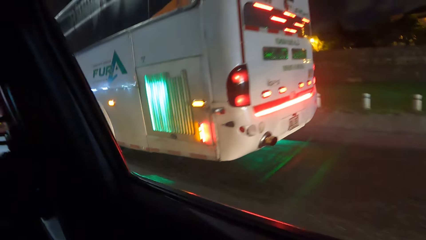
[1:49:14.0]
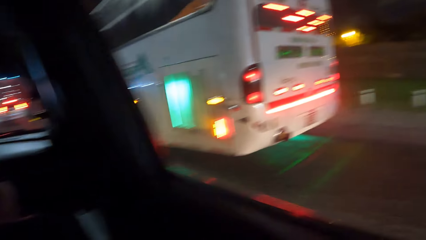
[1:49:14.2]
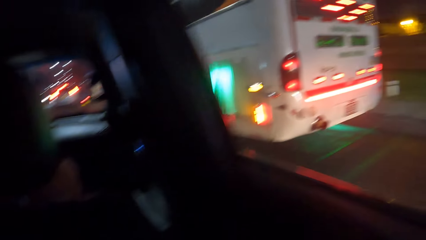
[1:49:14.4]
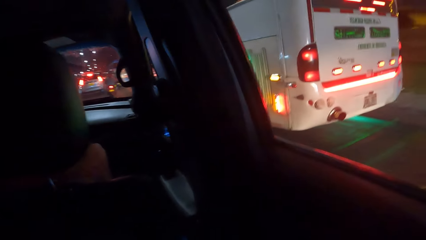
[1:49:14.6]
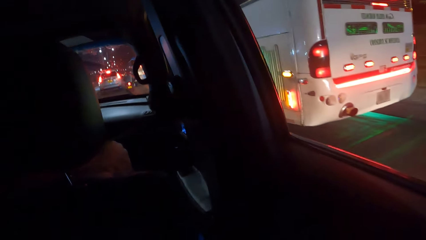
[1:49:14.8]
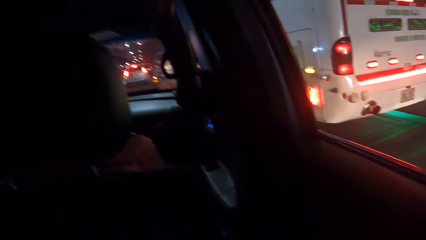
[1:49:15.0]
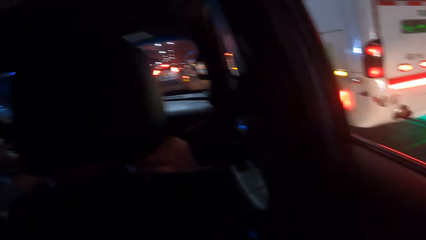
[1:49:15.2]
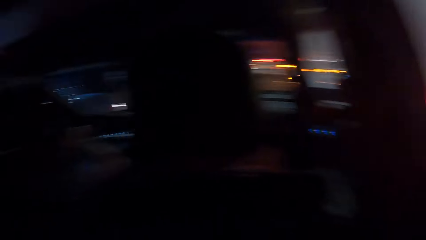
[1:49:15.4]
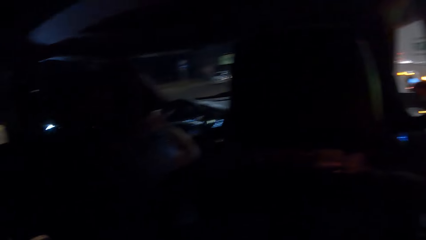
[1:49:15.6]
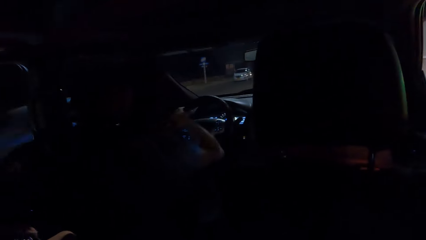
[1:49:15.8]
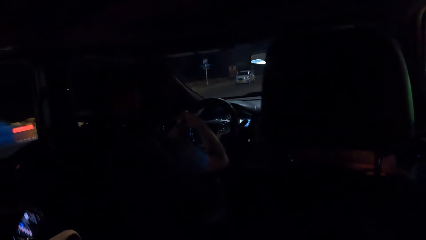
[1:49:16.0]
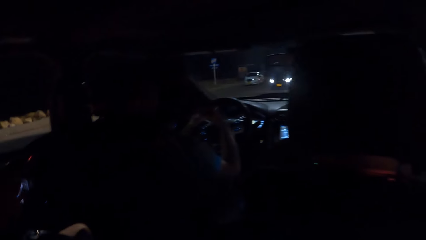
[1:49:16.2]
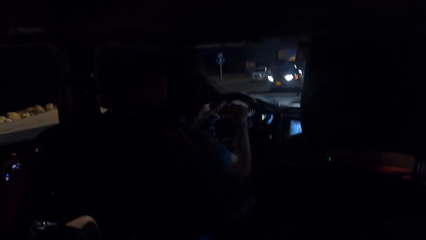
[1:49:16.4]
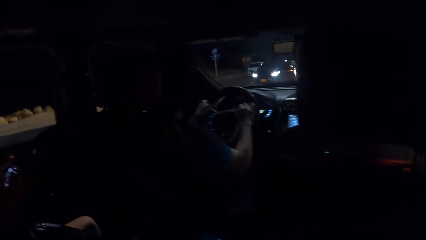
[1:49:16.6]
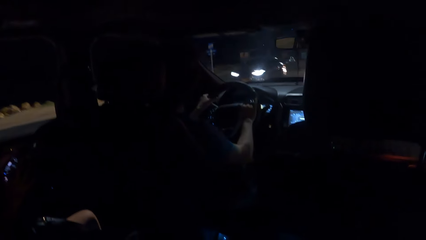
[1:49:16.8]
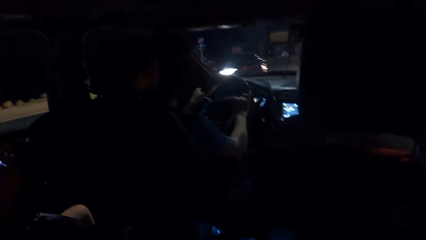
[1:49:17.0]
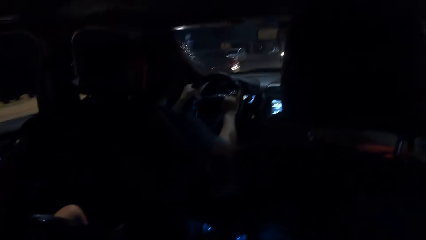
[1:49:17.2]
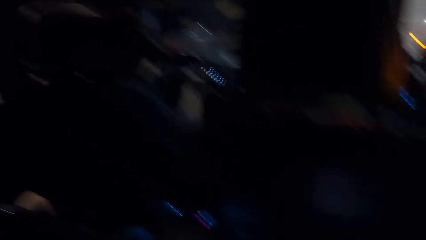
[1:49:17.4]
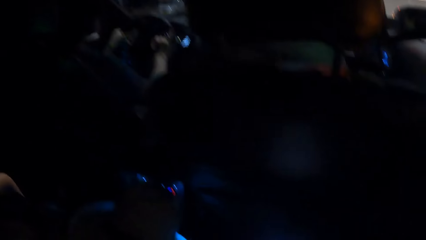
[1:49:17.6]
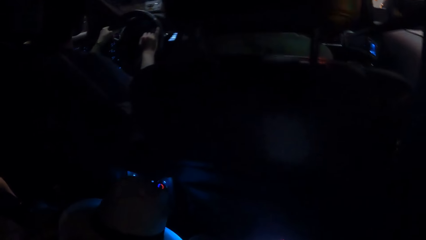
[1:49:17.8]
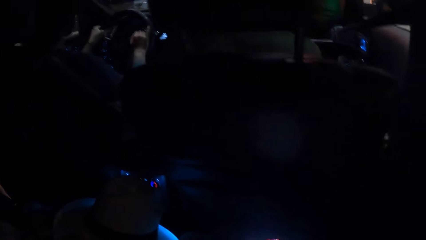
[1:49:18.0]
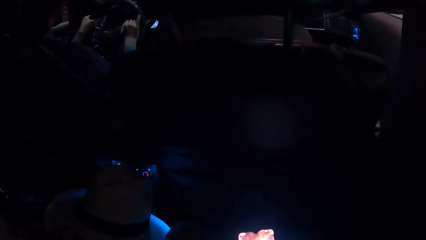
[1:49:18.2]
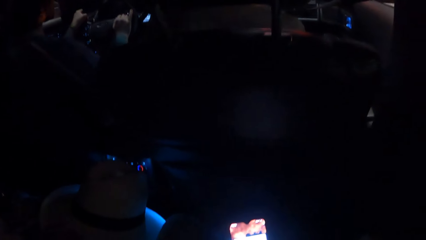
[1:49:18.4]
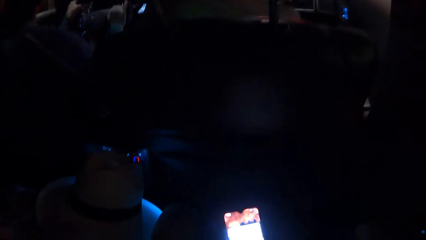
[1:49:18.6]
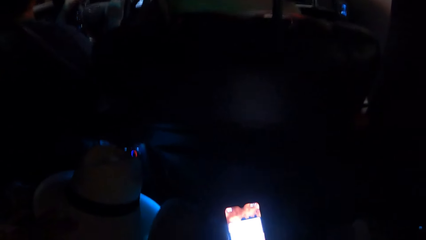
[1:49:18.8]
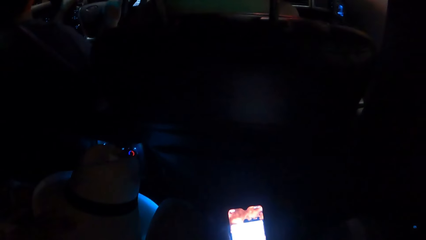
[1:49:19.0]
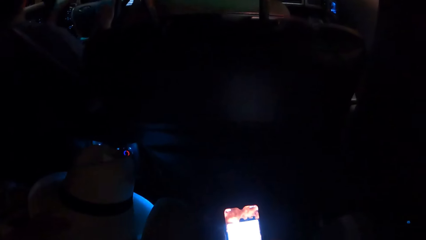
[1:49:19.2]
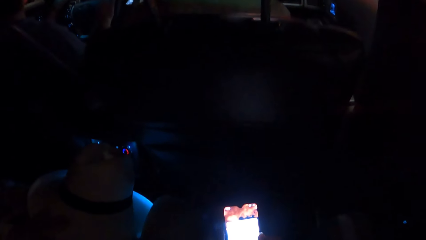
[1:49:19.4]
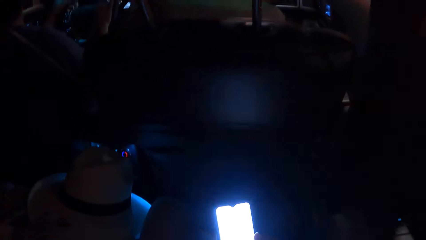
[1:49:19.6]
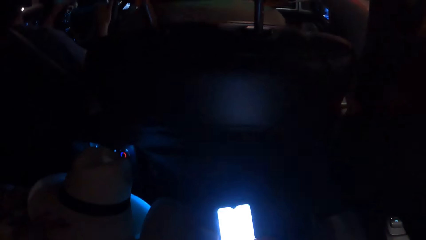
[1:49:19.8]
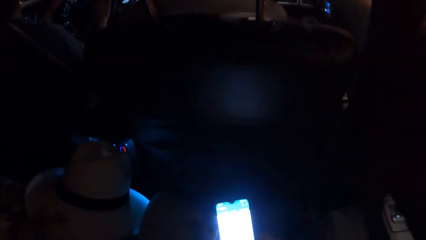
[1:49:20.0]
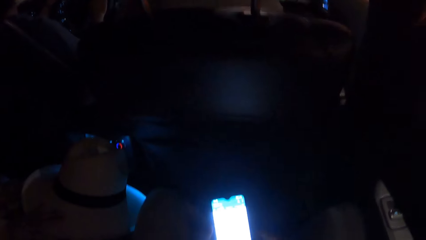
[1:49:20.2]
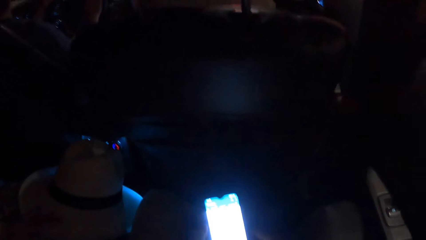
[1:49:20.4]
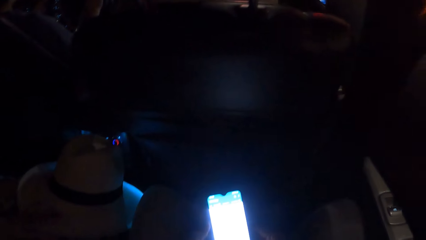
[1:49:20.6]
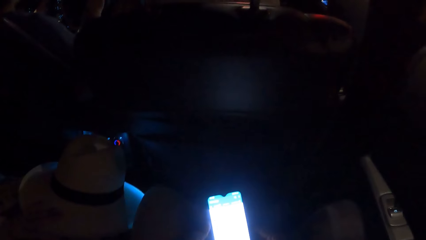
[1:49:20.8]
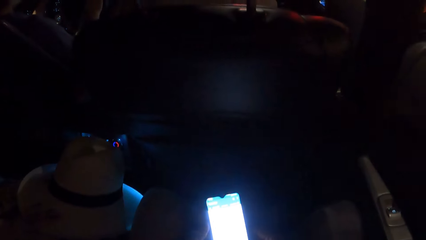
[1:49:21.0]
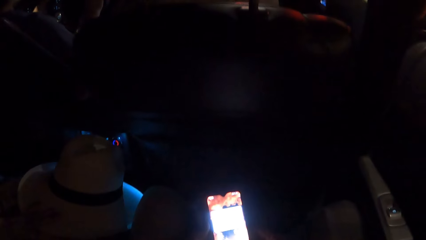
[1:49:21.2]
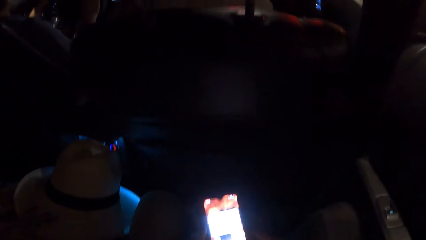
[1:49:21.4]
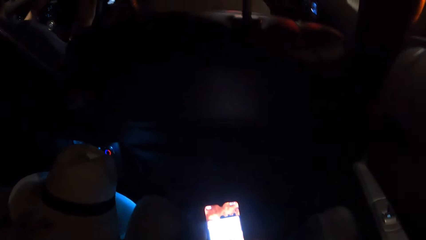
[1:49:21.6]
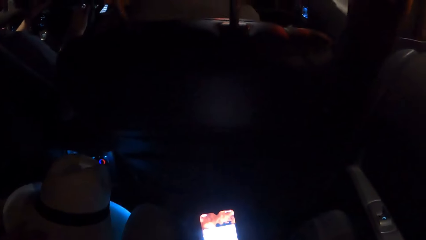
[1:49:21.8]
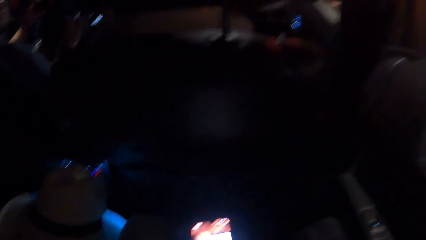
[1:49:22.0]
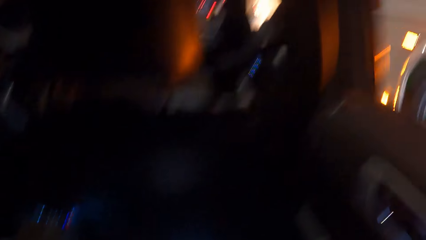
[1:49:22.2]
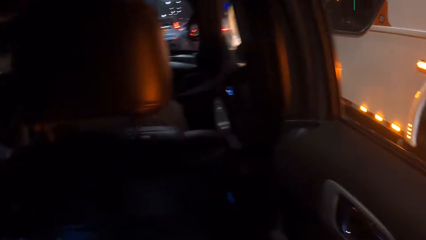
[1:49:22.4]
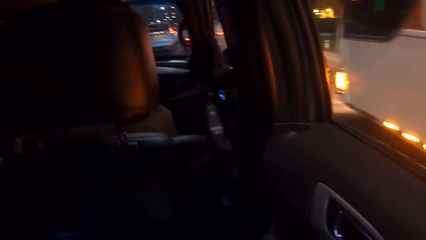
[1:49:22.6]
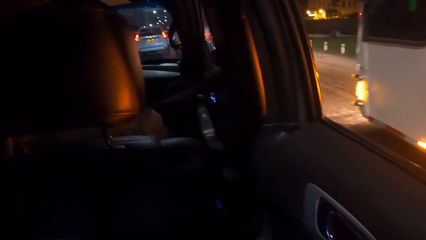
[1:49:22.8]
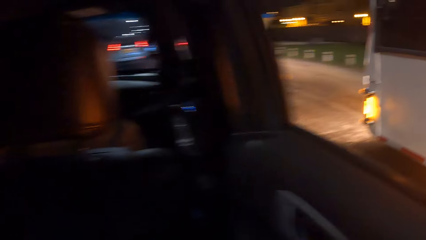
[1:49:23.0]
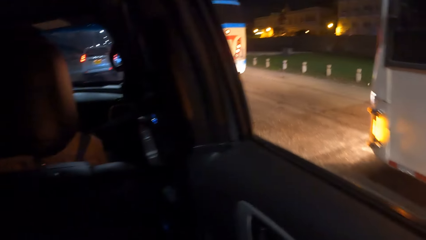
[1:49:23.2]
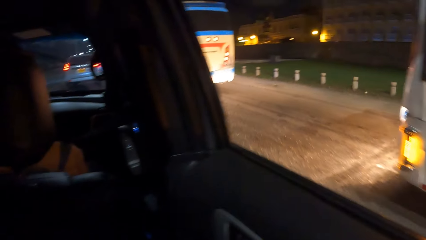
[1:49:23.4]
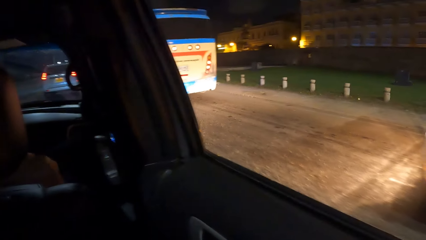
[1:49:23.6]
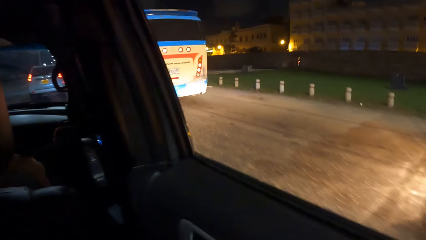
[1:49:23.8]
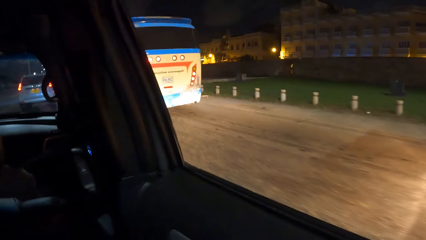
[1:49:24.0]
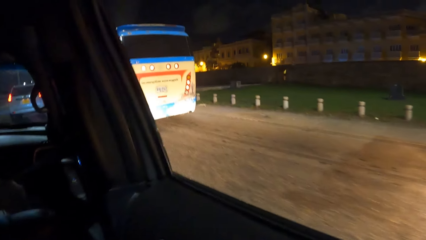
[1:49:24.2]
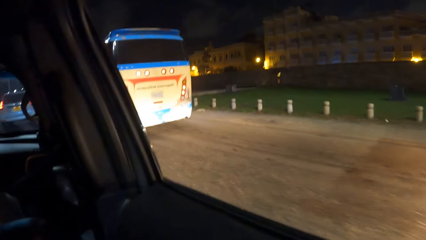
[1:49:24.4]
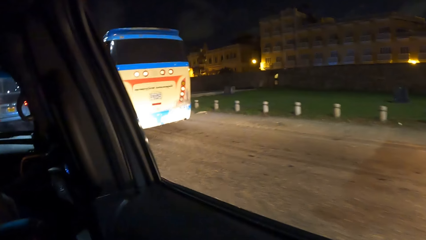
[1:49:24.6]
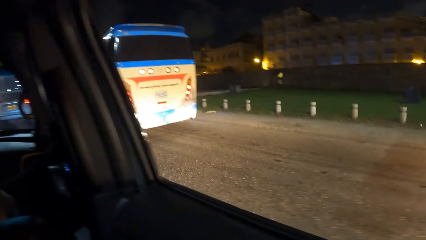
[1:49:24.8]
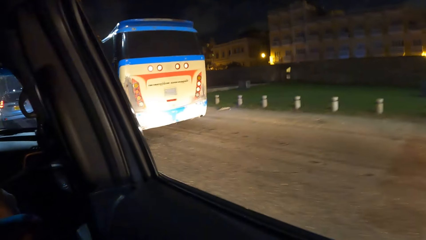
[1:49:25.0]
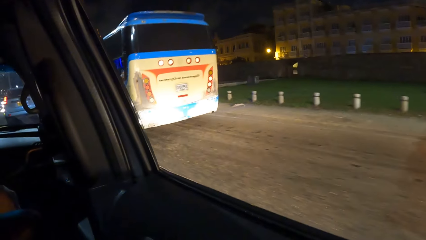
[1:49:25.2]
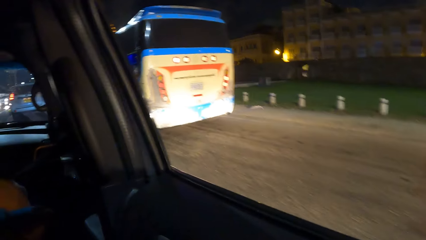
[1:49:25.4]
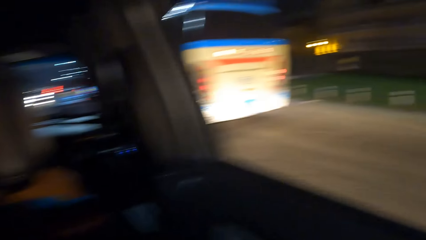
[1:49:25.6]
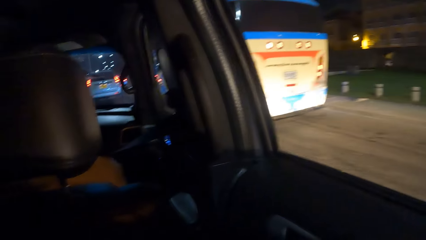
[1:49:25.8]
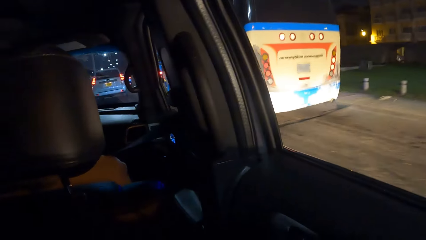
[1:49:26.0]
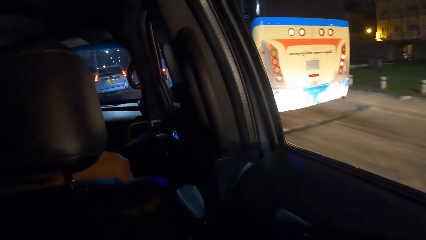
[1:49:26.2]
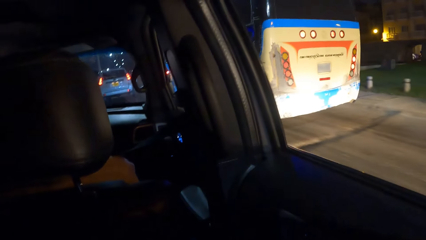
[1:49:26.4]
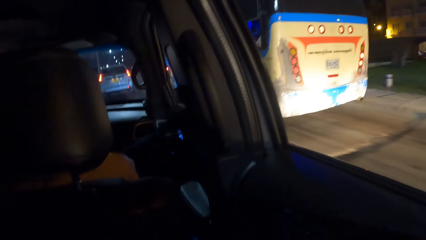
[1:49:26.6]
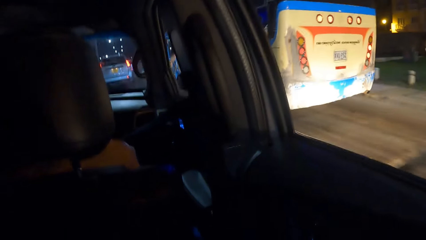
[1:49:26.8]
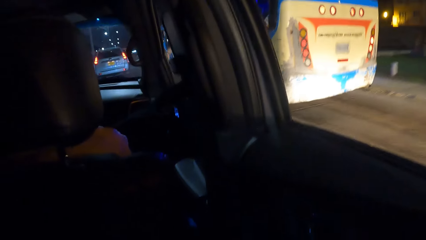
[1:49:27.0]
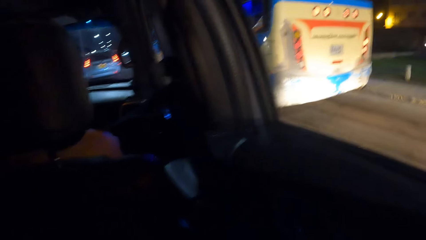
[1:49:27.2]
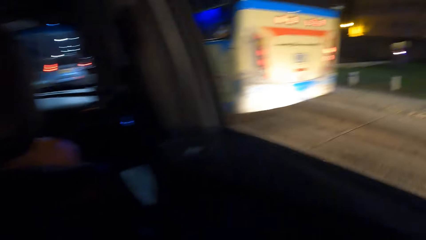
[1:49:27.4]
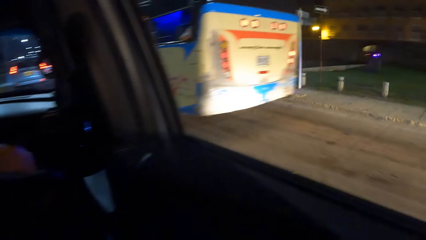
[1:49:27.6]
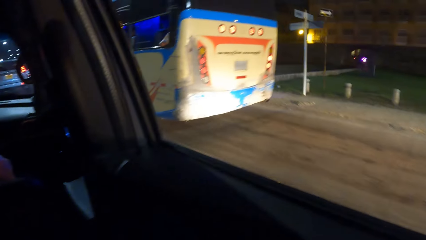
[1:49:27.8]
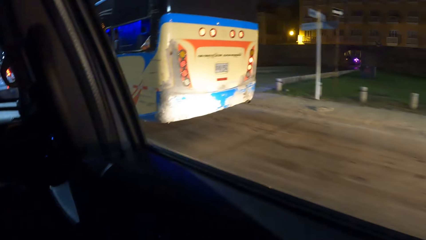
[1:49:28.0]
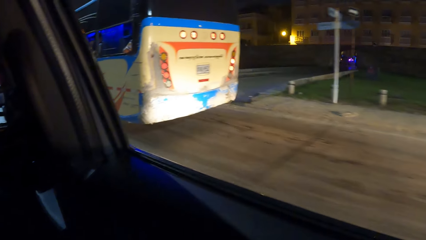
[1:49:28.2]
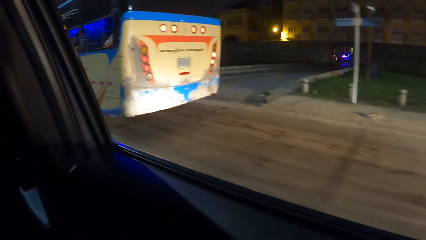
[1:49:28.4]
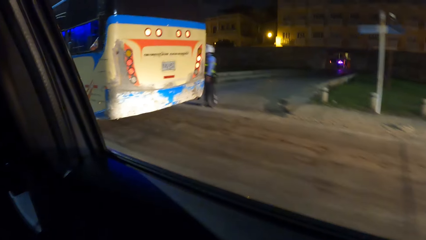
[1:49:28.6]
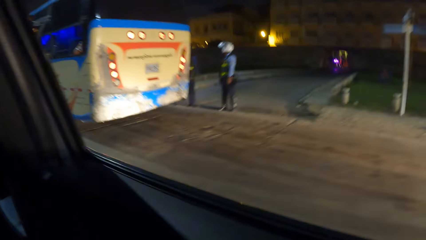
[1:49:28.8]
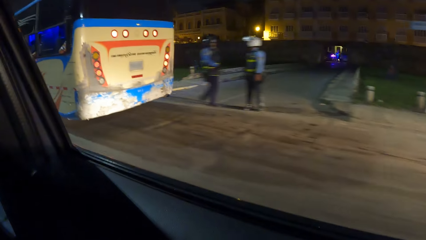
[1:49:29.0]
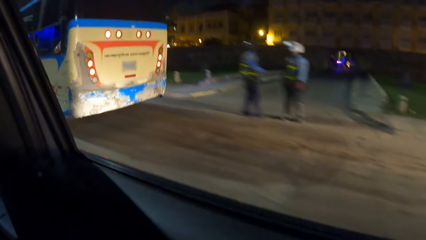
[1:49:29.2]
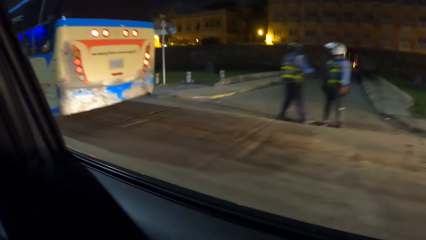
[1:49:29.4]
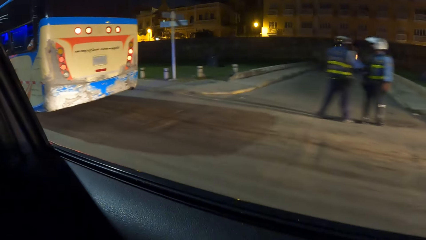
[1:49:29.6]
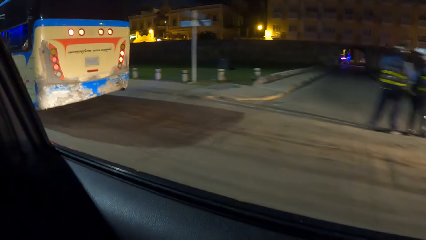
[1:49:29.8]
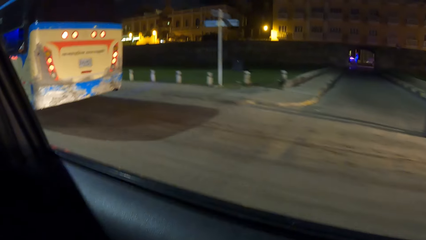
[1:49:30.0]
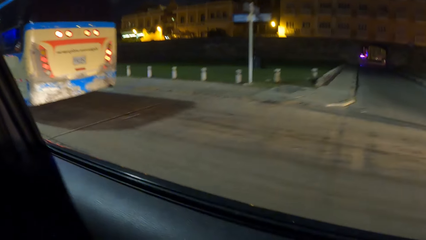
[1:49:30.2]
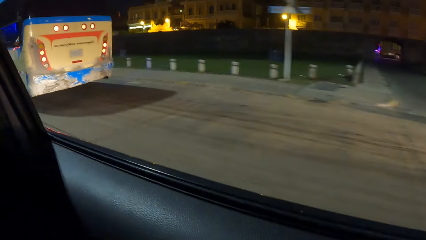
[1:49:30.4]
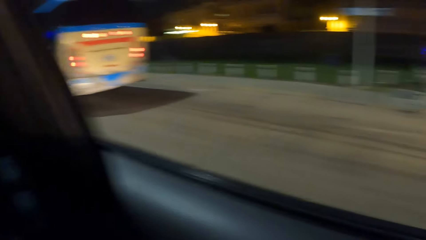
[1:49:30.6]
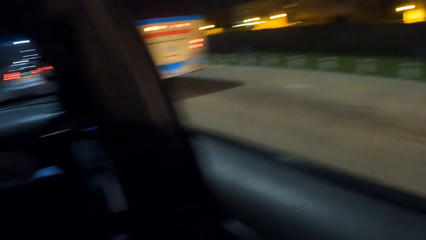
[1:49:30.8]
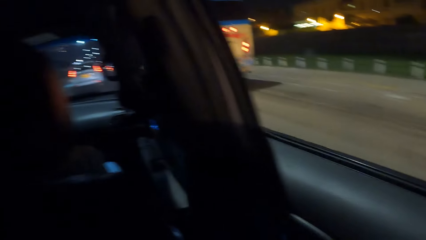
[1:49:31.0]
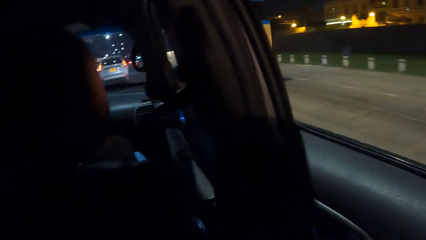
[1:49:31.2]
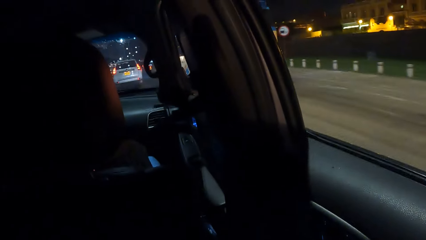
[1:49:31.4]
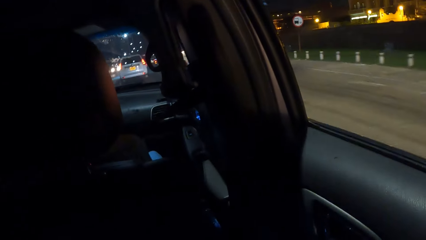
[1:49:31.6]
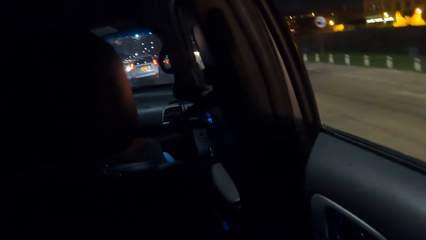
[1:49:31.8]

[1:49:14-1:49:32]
A man holds the steering wheel with both hands. A lady pulls out a phone and uses the phone in hand. The man drives the car. The camera wearer uses the phone in hand. They look outside the window. A person drives the car.
